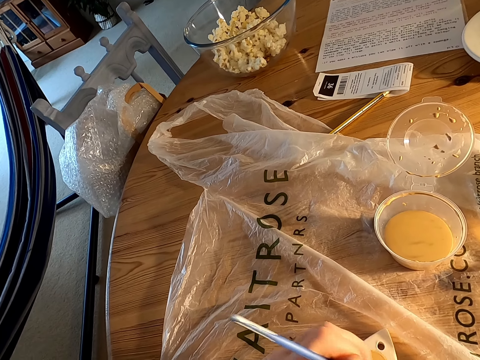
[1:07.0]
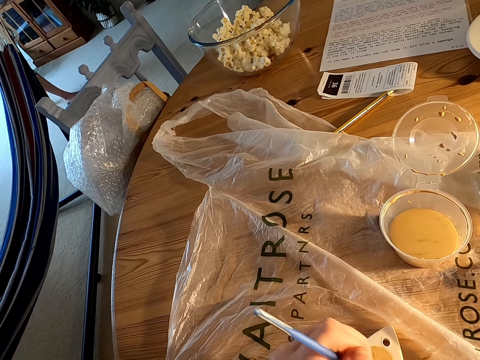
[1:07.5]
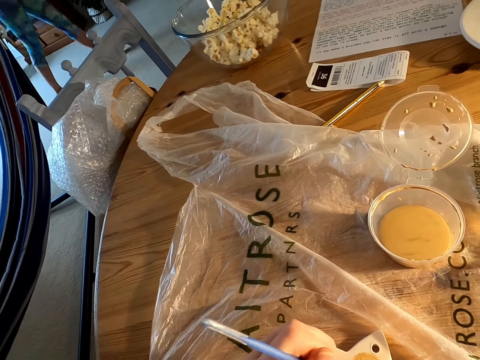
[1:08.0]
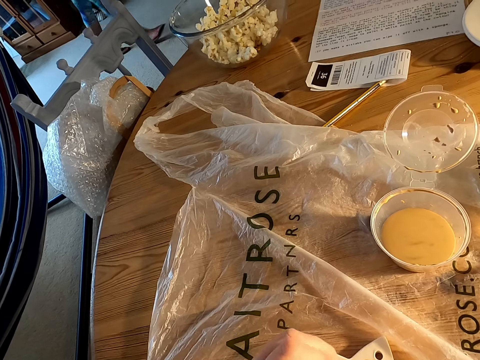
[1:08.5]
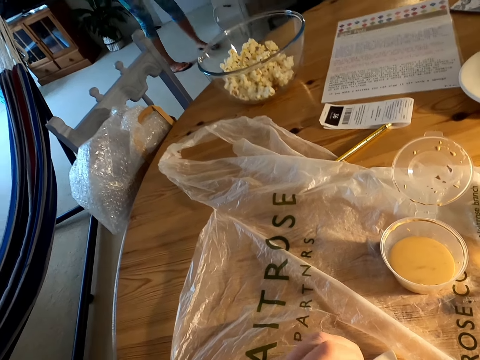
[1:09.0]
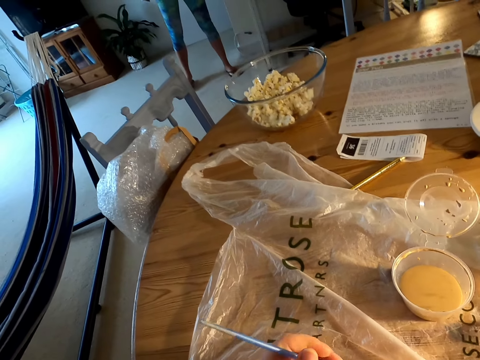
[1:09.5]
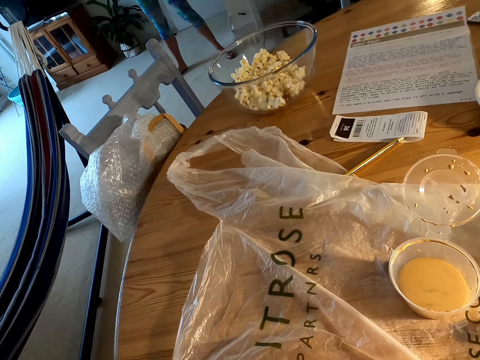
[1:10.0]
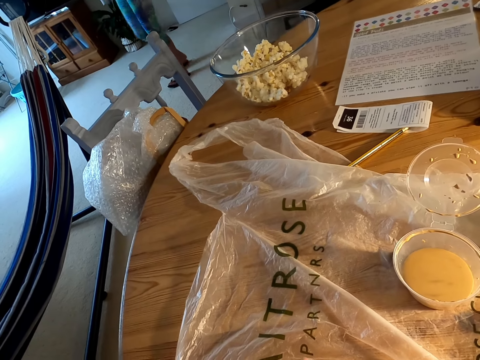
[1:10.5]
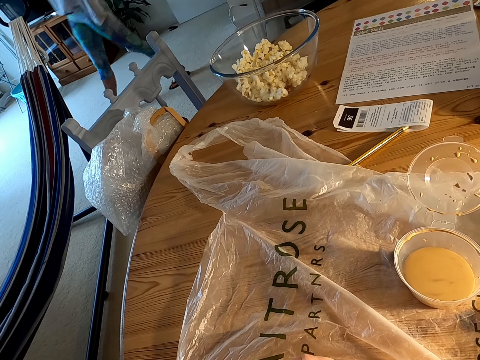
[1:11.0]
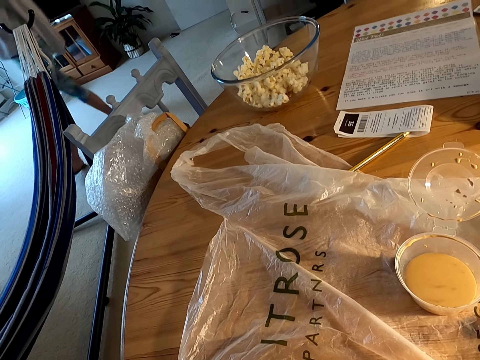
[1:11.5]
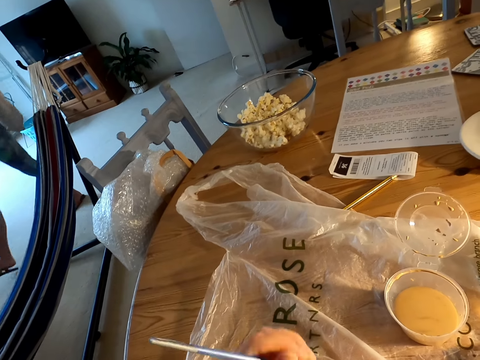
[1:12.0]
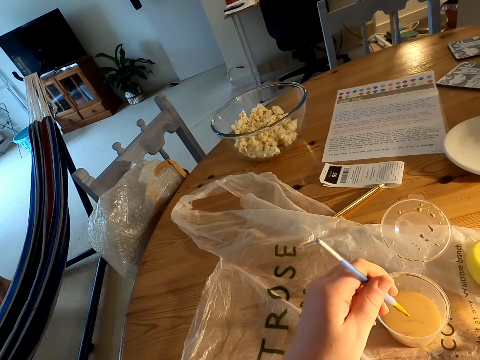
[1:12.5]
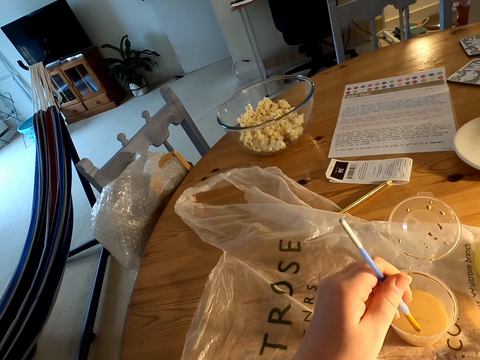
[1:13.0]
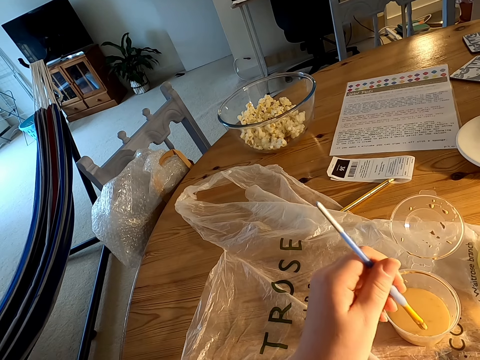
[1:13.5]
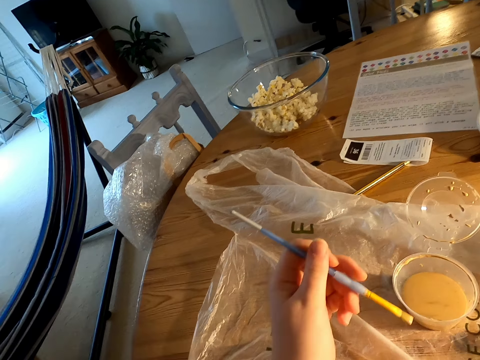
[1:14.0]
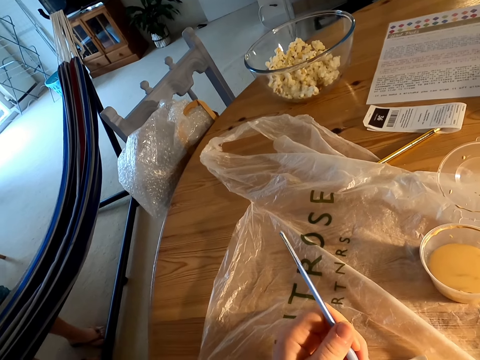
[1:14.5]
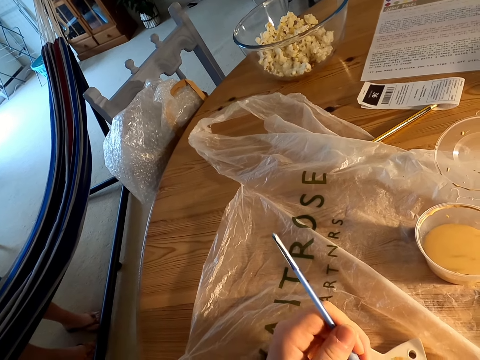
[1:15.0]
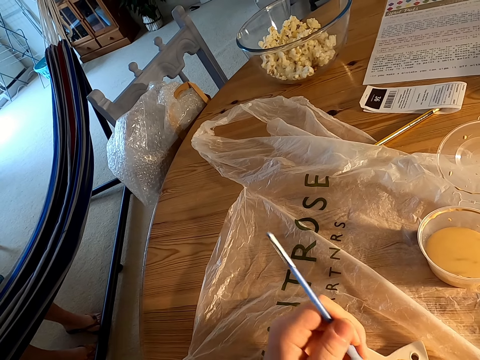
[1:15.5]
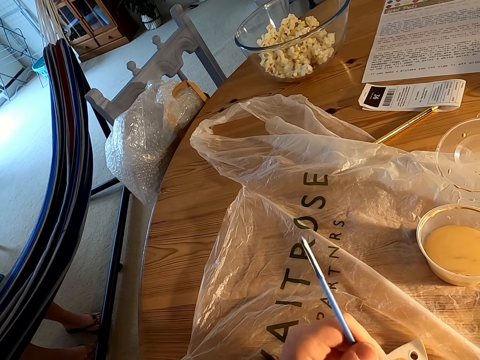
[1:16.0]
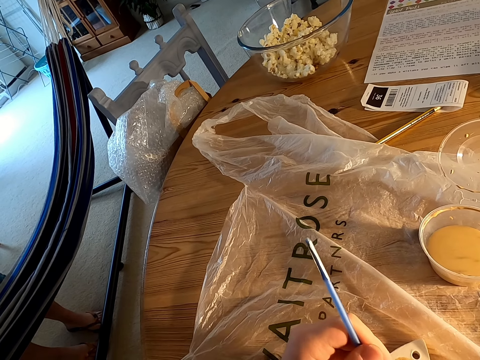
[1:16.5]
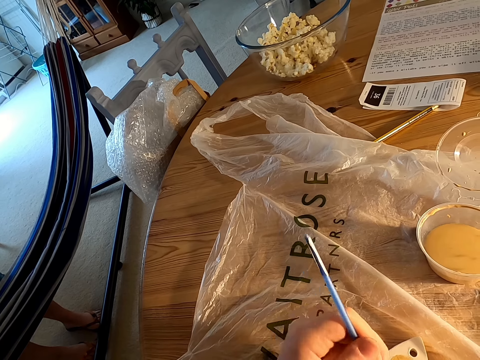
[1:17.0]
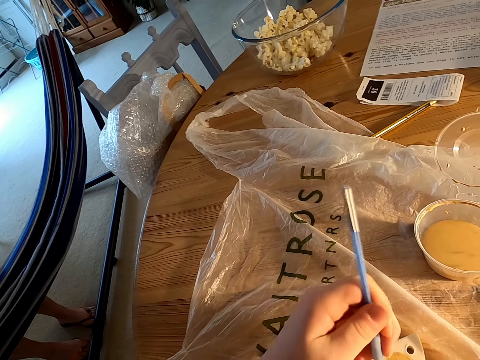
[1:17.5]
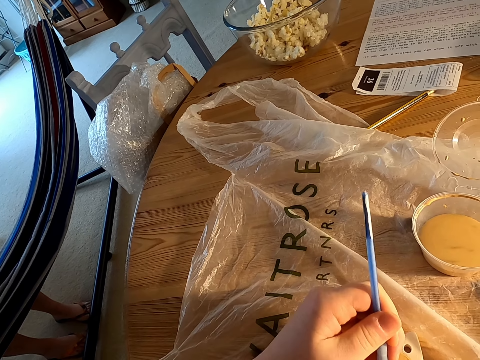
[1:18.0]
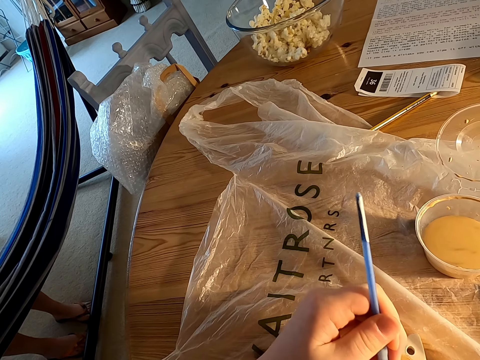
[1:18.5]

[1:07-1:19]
The camera wearer dips paint in the can on the table with a brush. They paint something on the table with the brush.

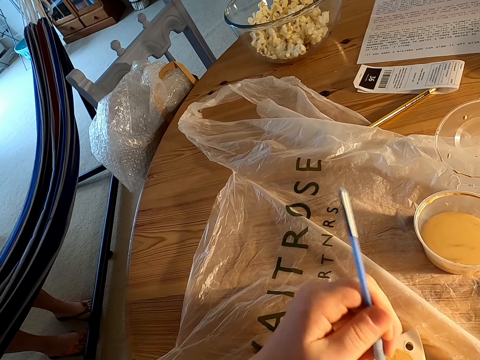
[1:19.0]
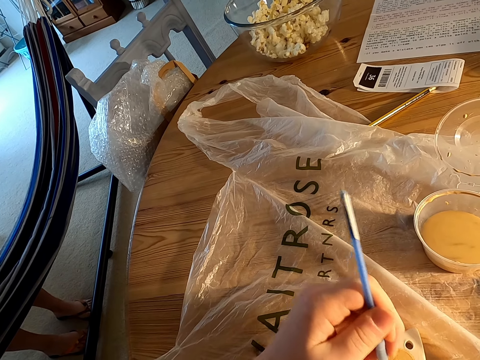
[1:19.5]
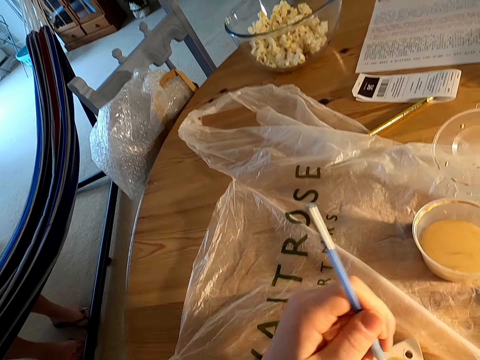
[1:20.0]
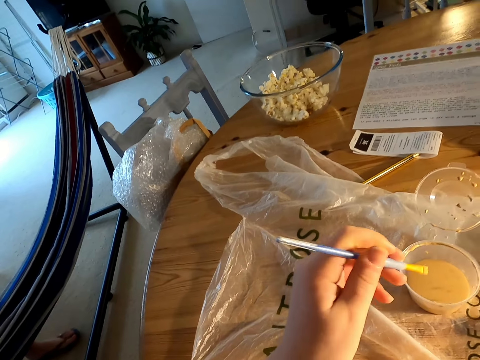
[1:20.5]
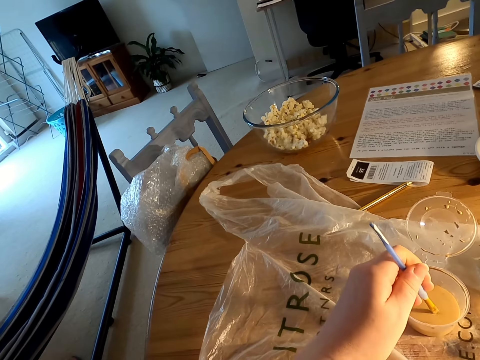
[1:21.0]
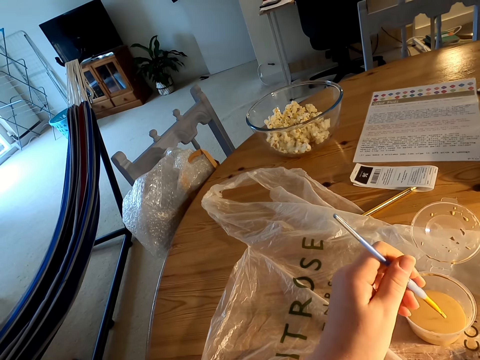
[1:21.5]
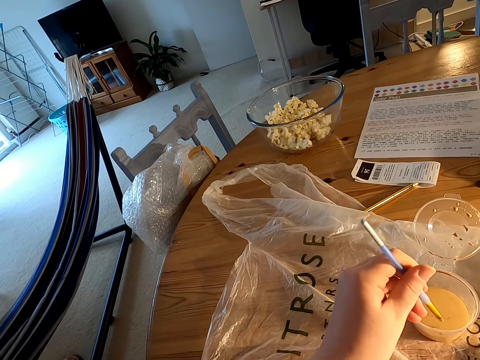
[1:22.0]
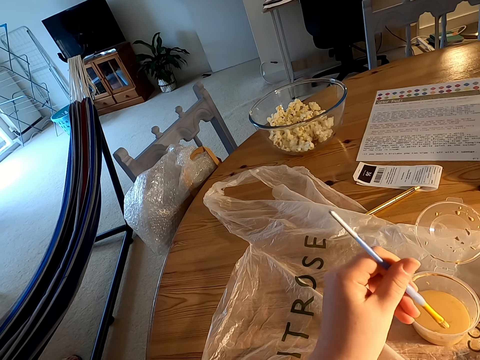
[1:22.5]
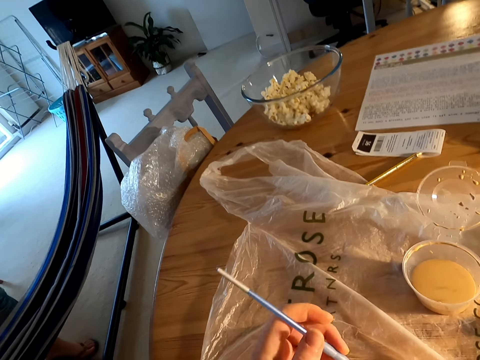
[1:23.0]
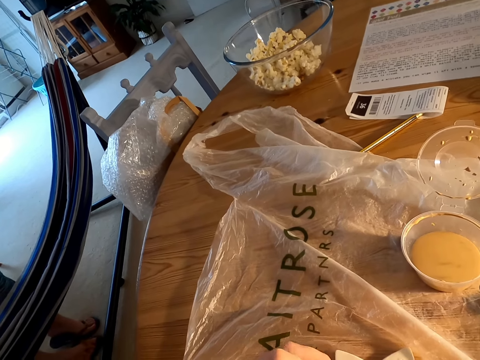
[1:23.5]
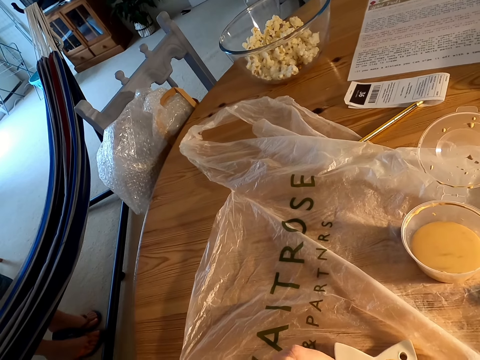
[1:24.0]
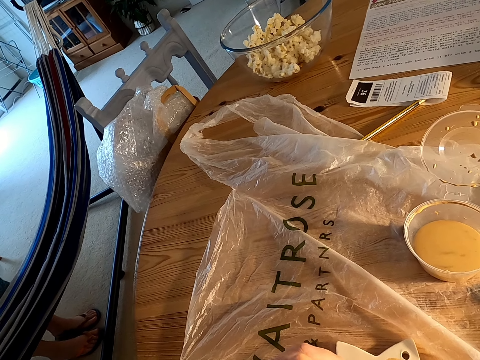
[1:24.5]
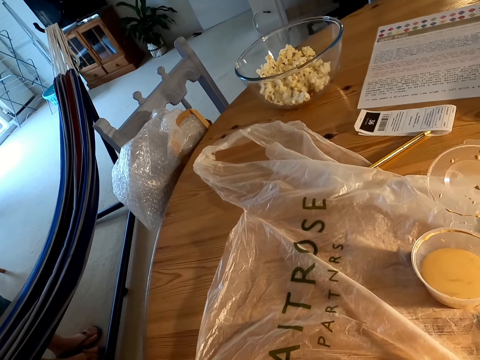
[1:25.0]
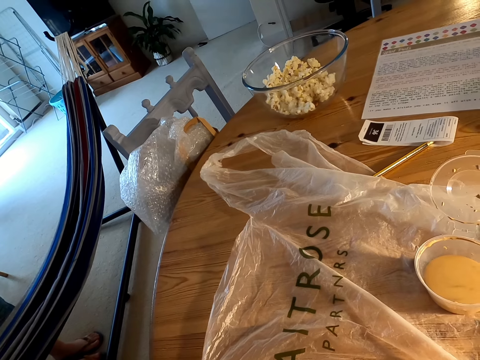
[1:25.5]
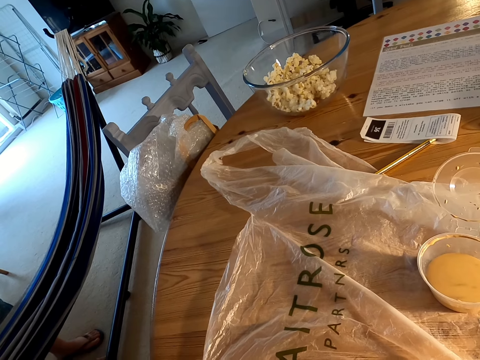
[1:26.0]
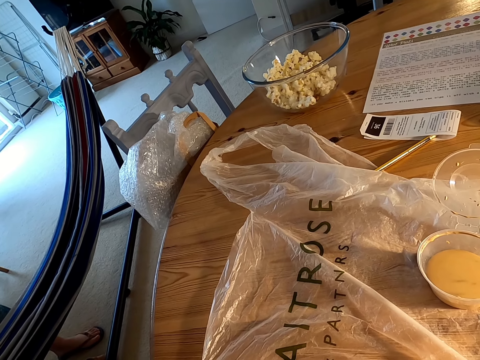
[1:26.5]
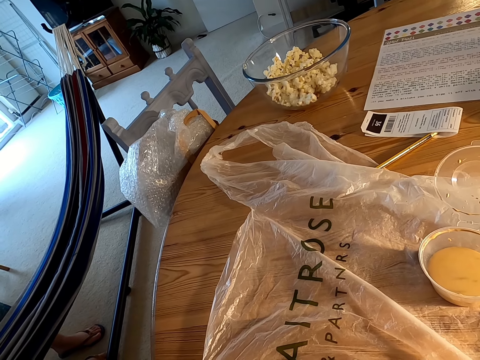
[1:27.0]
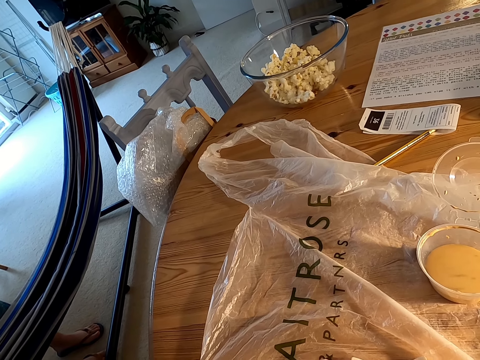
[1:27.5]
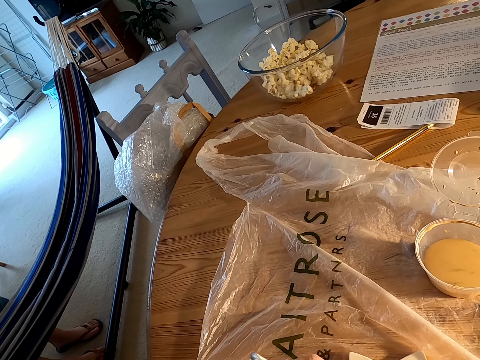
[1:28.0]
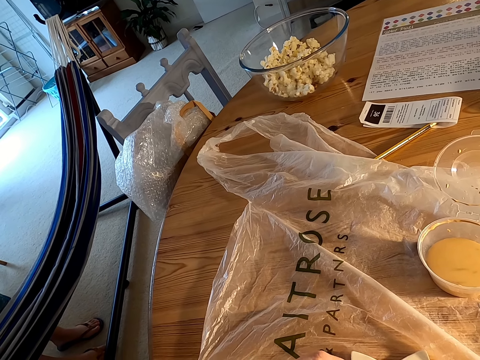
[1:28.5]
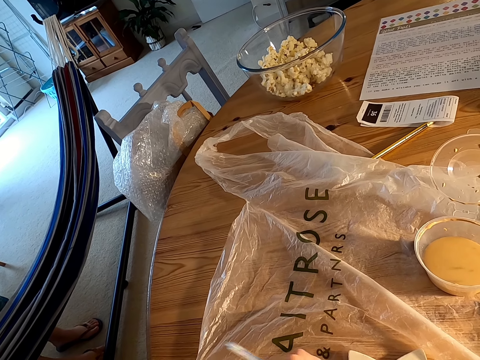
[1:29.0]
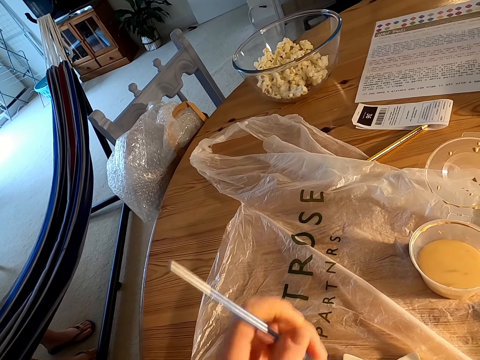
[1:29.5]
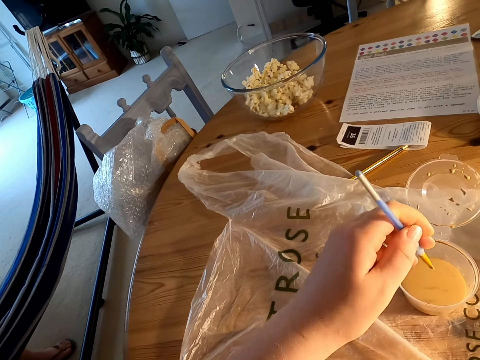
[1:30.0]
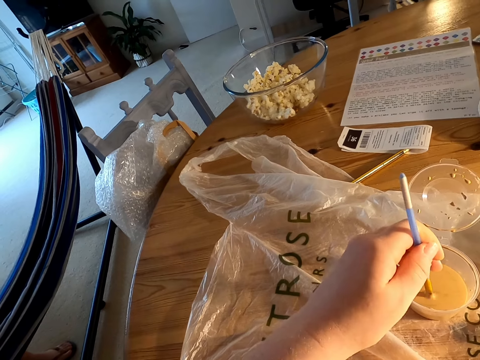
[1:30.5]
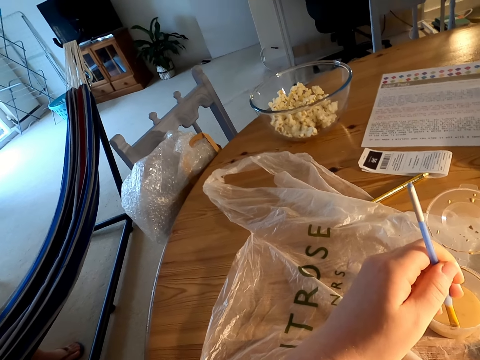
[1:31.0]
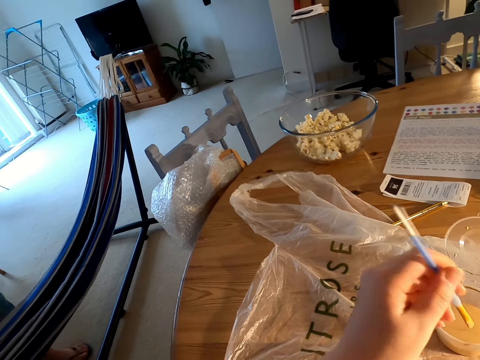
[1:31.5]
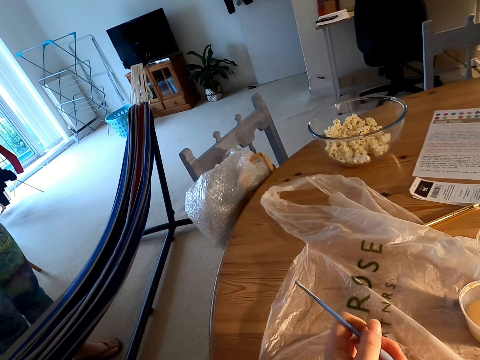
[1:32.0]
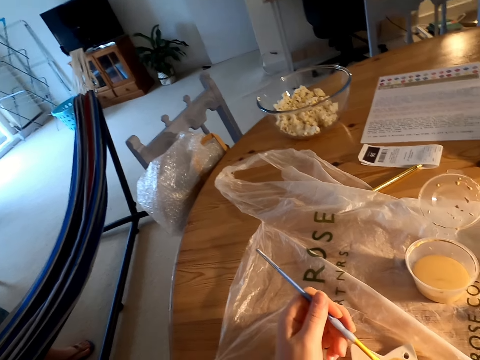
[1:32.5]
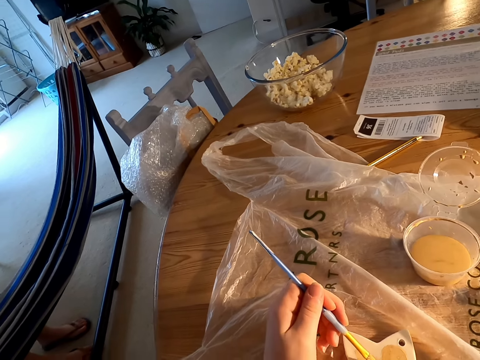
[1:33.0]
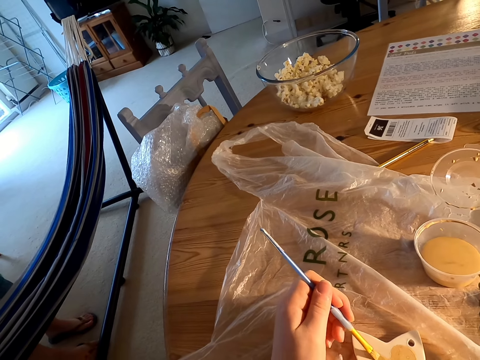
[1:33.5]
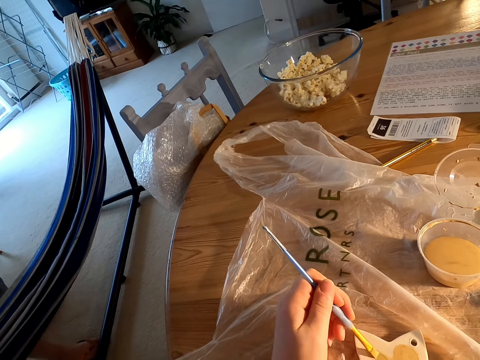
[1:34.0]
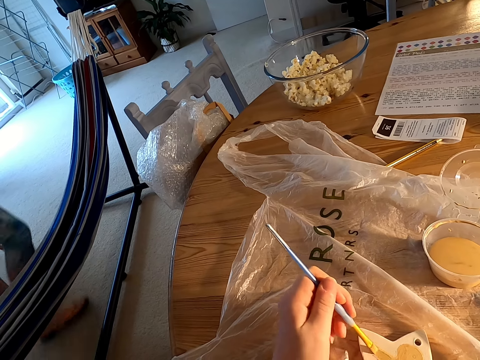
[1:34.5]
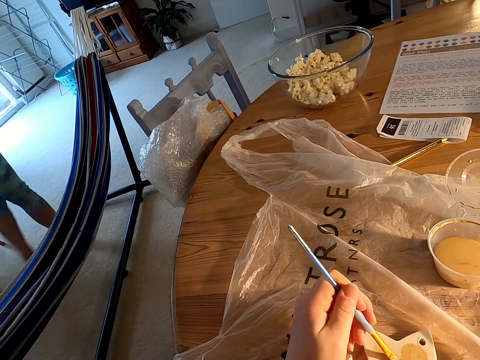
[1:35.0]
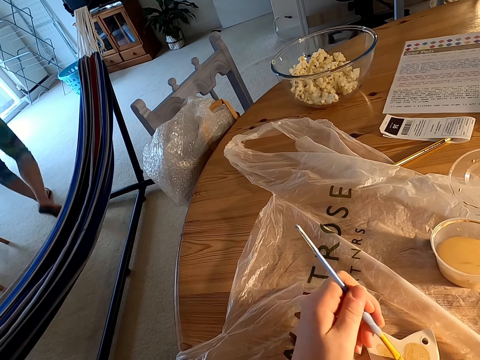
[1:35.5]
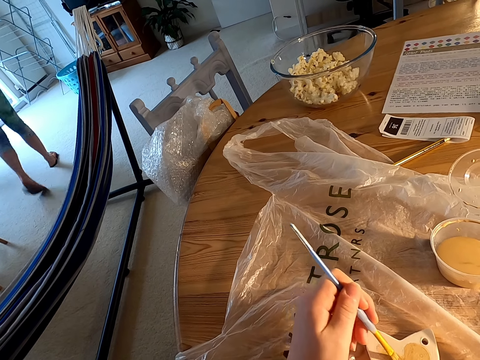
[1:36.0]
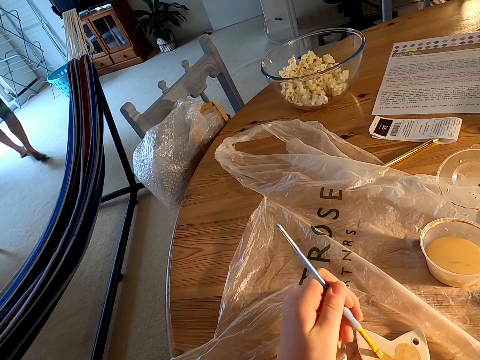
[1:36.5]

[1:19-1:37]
The camera wearer dips paint in the can on the table with a brush. They paint something on the table with the brush. They dip paint in the can on the table with the brush. They paint something on the table with the brush. A woman walks on the floor.
